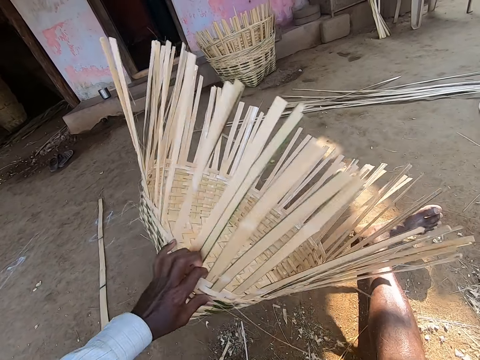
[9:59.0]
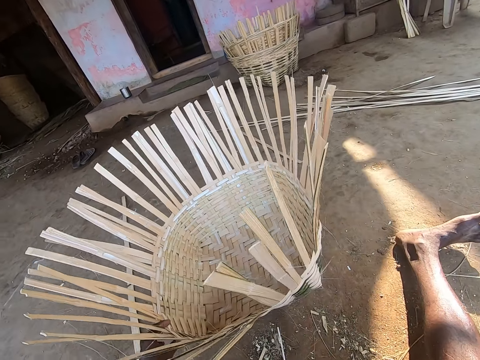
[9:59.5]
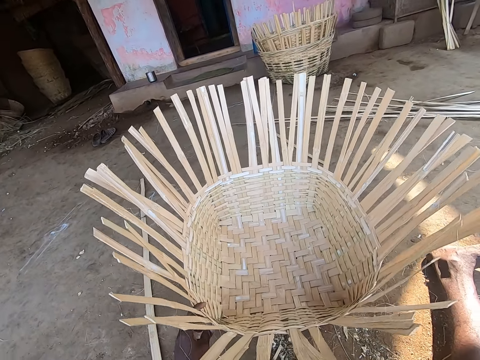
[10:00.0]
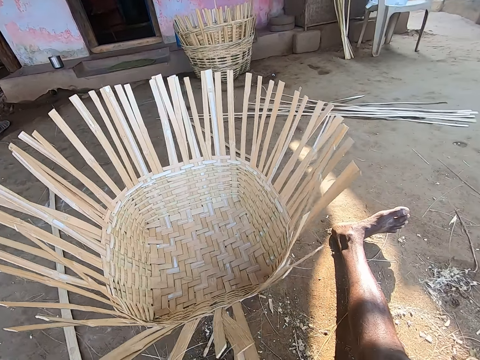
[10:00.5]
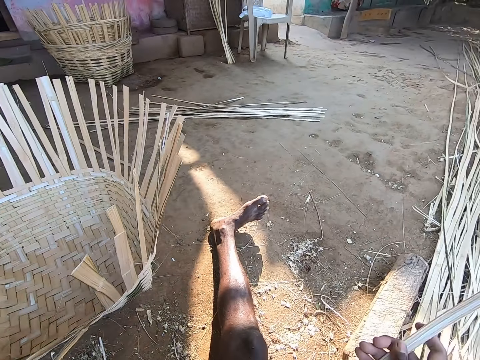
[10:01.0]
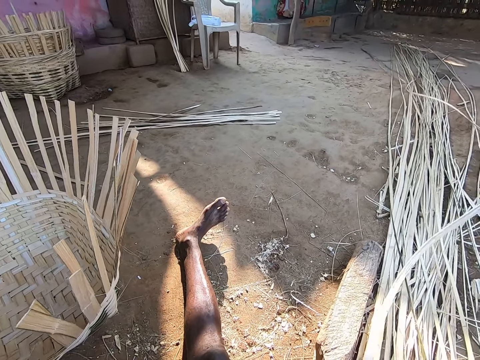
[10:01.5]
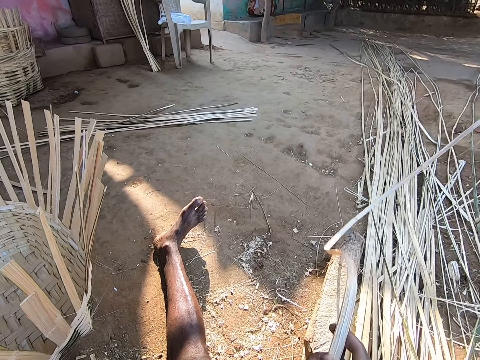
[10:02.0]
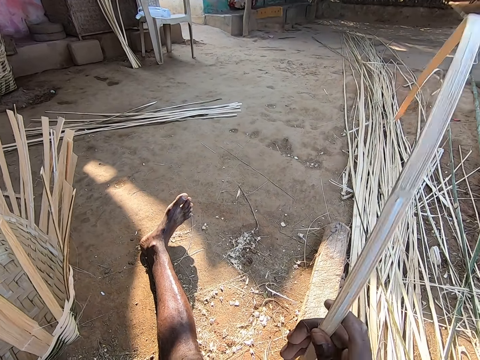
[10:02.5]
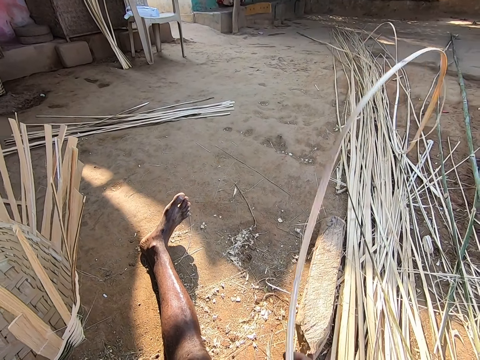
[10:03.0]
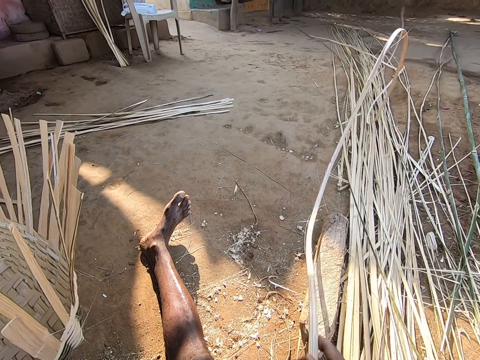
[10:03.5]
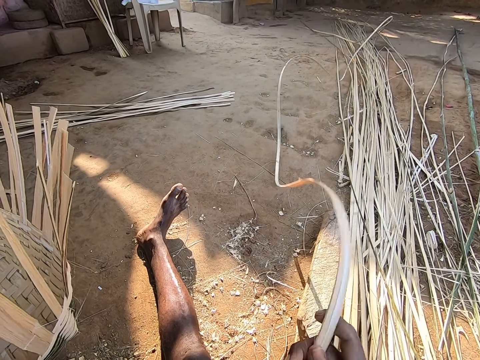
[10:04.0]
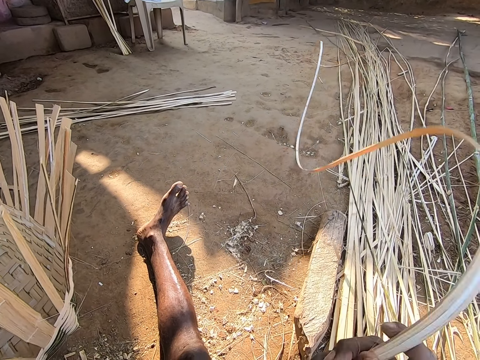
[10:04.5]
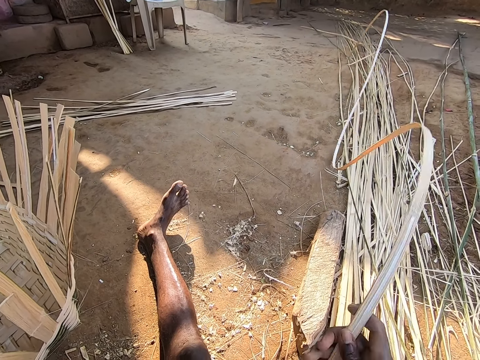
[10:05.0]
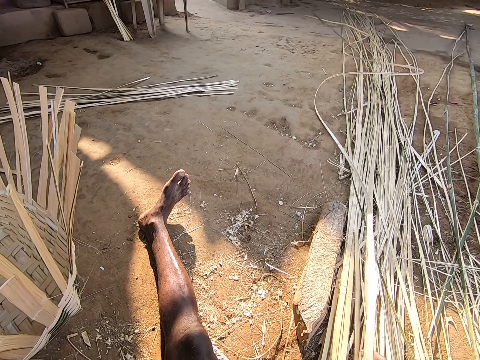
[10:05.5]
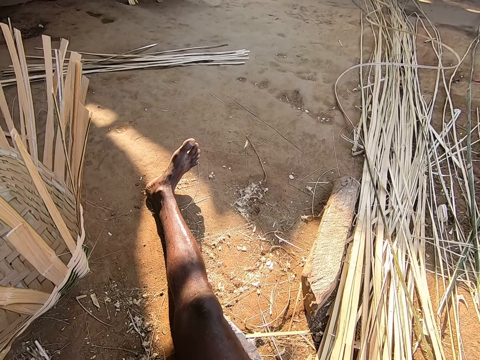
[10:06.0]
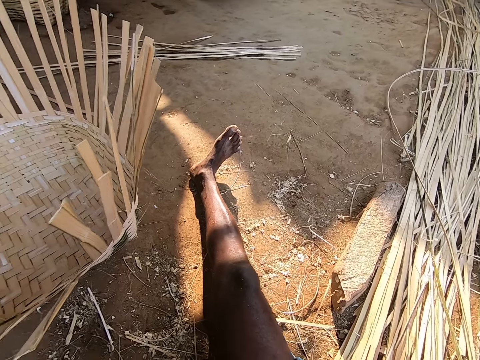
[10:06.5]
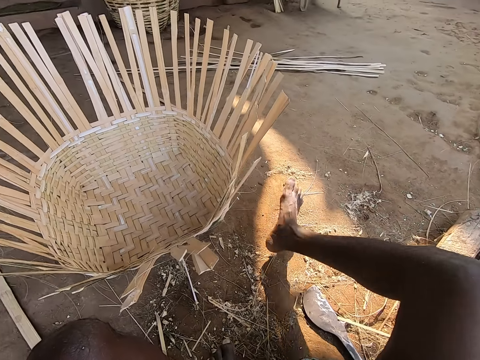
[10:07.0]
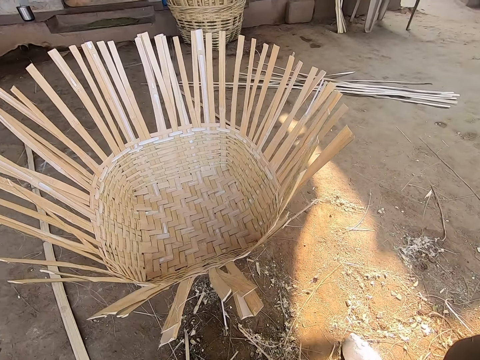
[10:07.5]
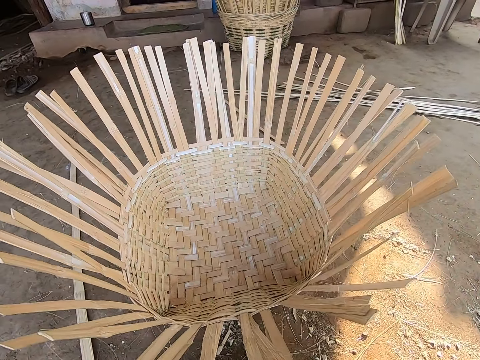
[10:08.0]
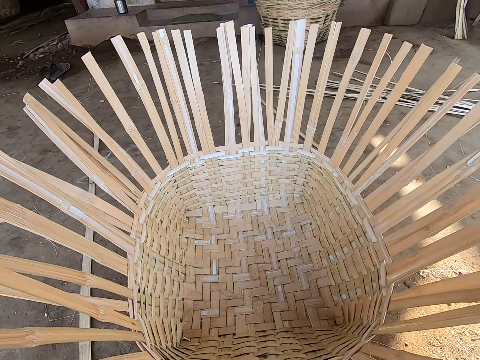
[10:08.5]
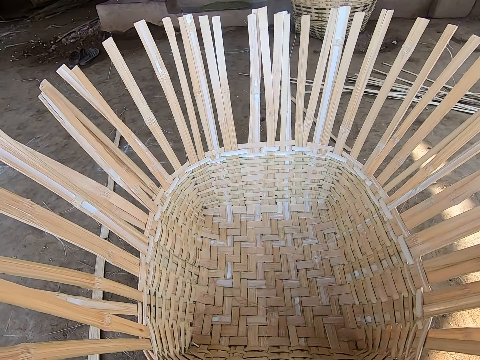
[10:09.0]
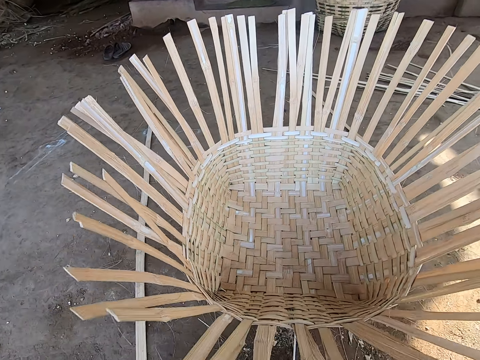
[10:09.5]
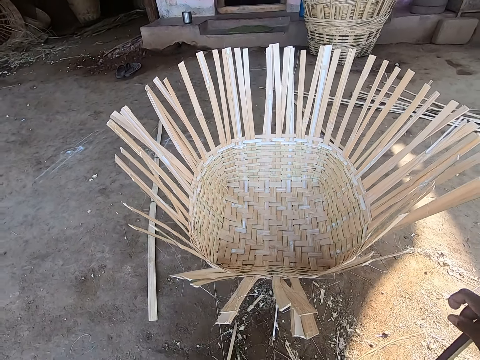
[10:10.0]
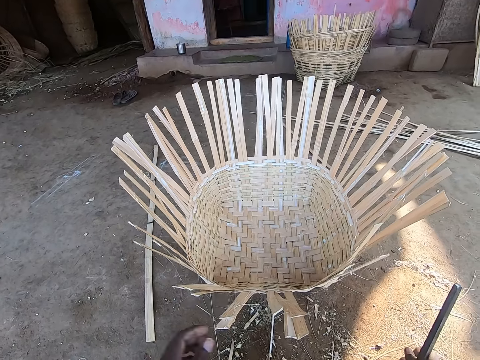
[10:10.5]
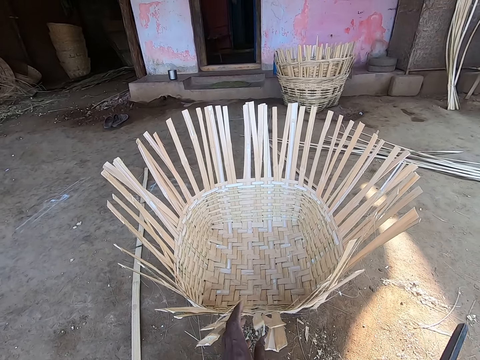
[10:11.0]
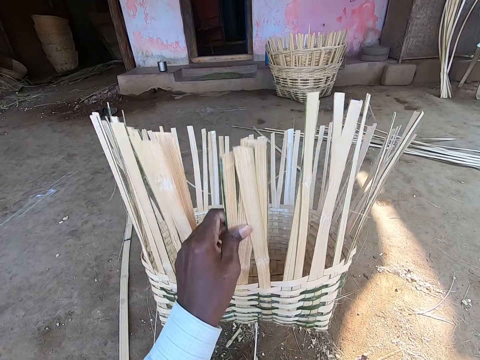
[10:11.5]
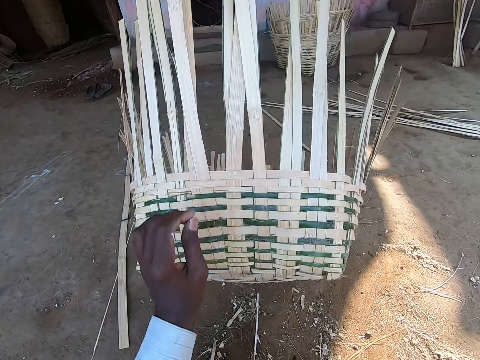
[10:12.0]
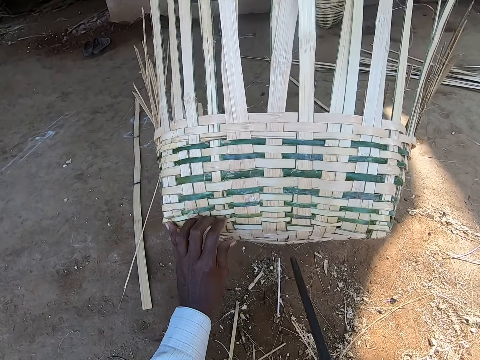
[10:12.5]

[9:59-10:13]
The camera wearer places the bamboo strips on the floor with his left hand. He lifts the basket. He shakes the bamboo strip with his right hand. He repositions the leg. He holds a metal rod with his right hand. He holds the basket. He lifts the half-made basket with the bamboo strips in his left hand. He turns the basket. He holds the basket.

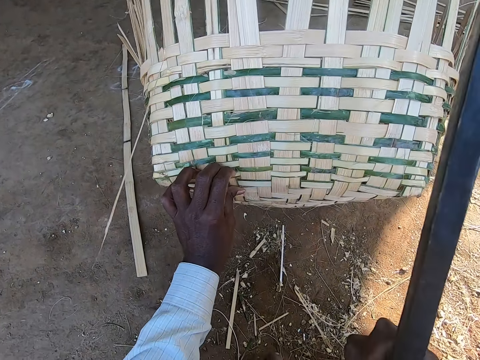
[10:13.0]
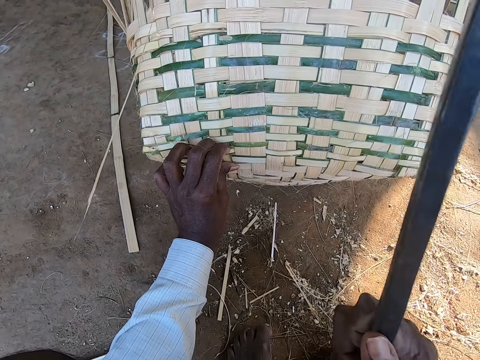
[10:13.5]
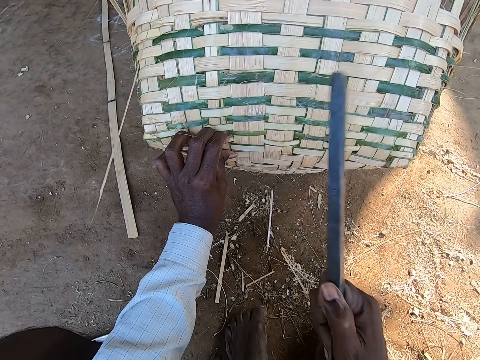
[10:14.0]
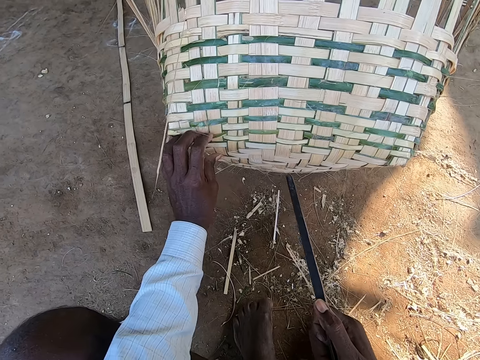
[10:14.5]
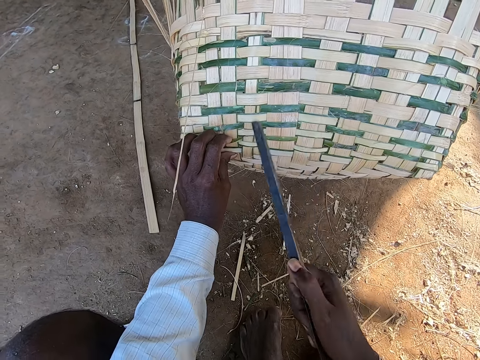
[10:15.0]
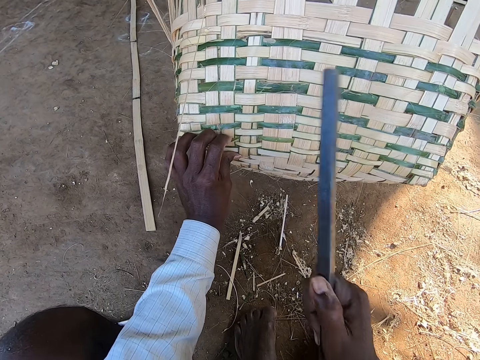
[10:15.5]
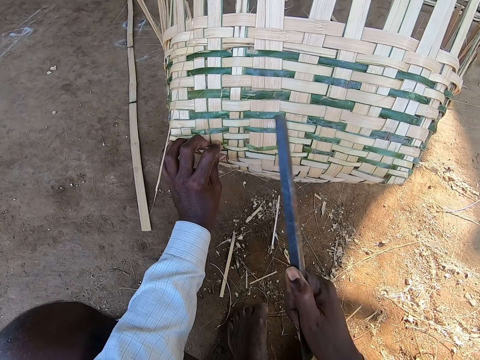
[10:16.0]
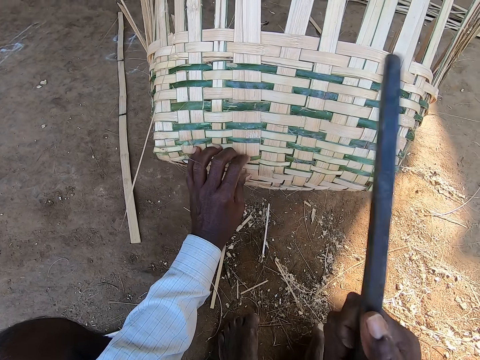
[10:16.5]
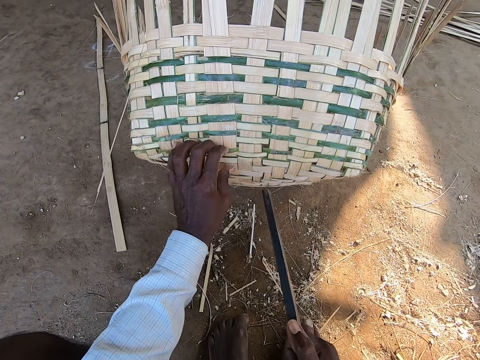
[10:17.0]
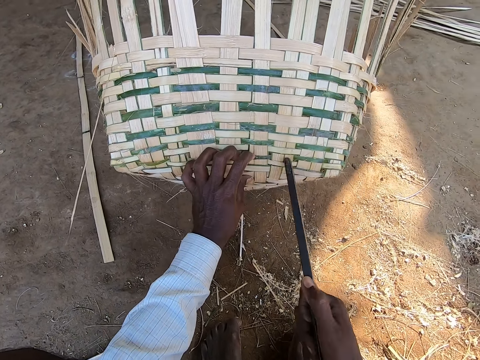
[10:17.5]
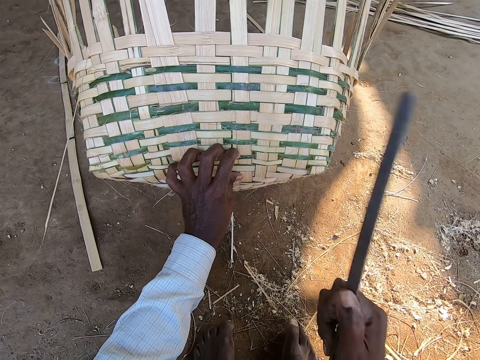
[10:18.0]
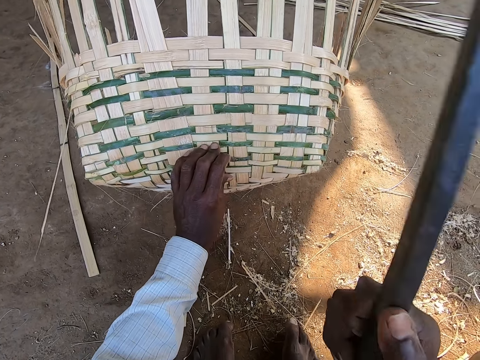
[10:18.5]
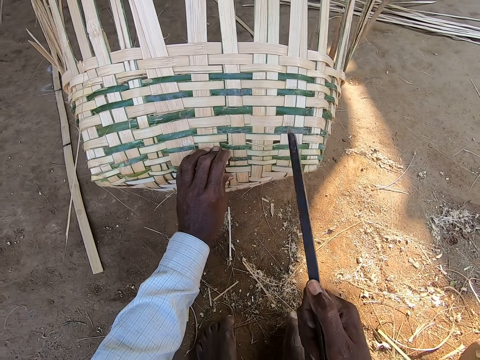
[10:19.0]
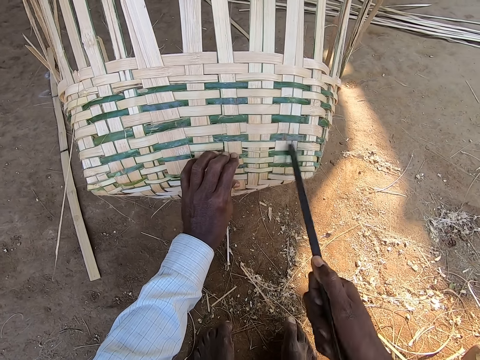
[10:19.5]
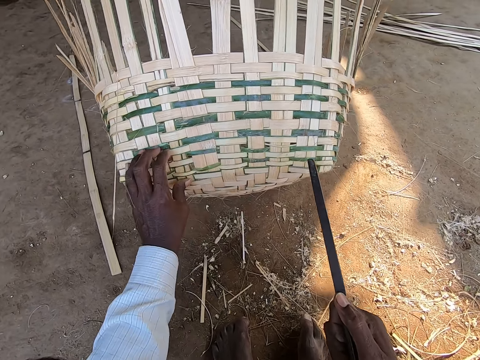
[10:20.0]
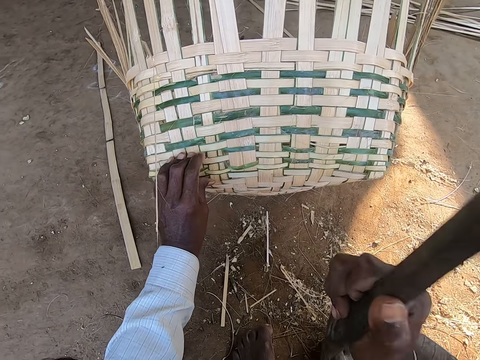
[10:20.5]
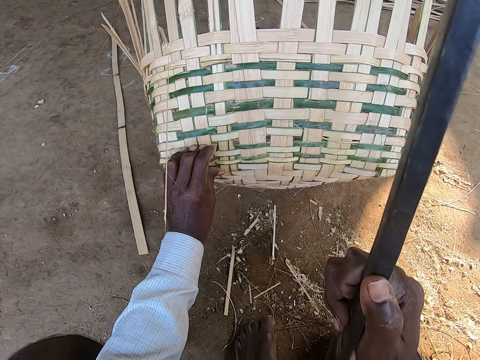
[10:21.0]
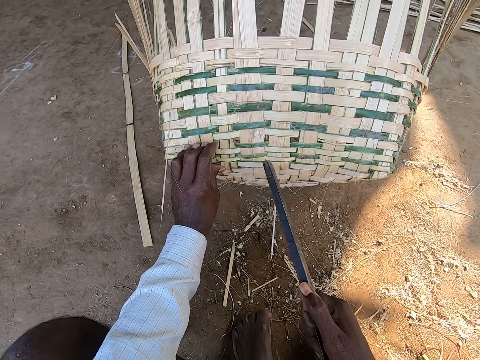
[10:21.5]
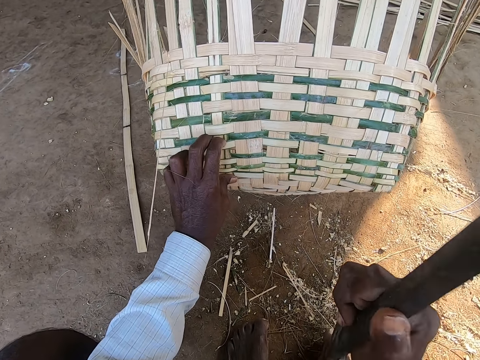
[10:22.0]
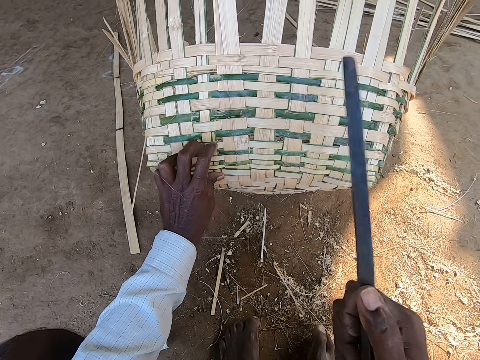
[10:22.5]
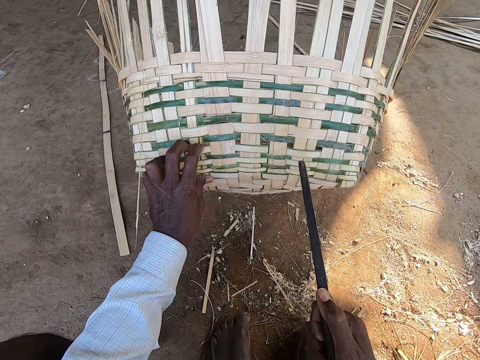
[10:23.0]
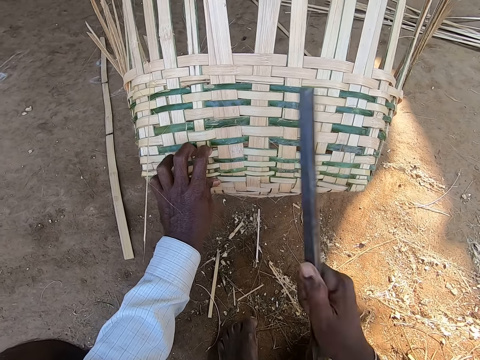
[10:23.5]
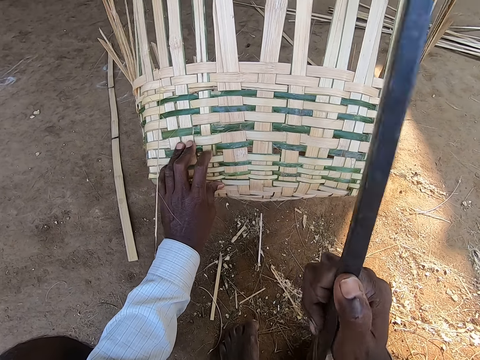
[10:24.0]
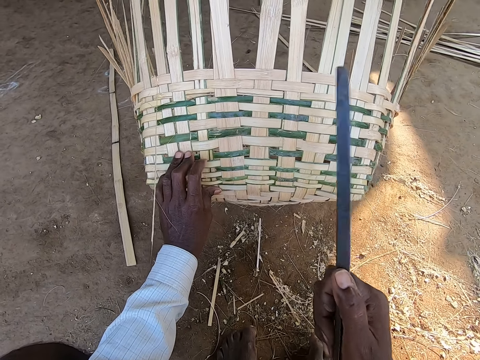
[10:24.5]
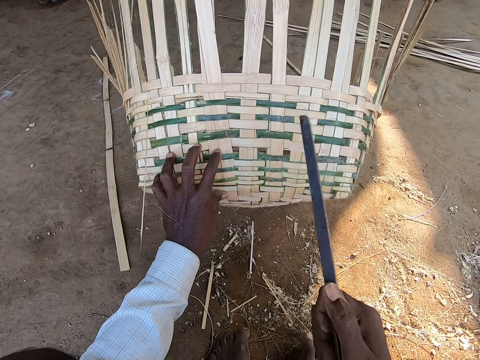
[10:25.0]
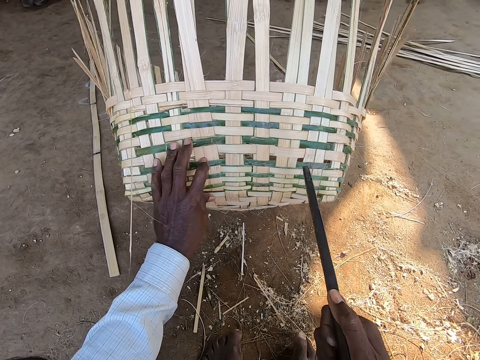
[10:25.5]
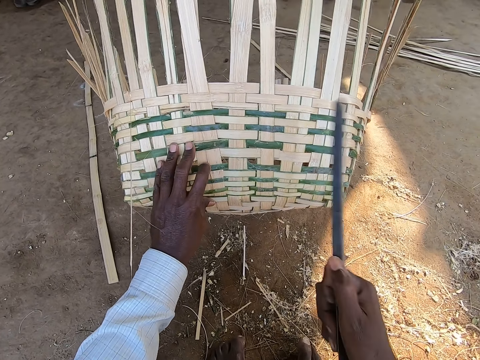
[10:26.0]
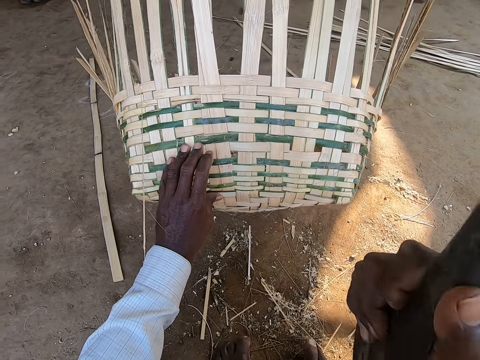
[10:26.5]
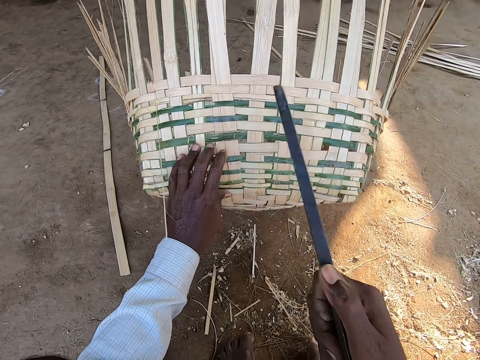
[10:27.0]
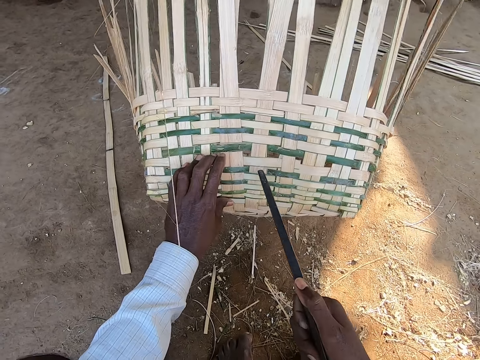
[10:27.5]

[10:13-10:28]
The camera wearer beats the half-made basket with the bamboo strips in his left hand with the metal rod in his right hand. He moves his hand along the basket. He hits the basket. He moves his hand along the basket. He hits the basket. He moves his hand along the basket. He hits the basket. He moves his hand along the basket. He hits the basket. He moves his hand along the basket. He hits the basket. He moves his hand along the basket. He hits the basket. He holds the basket. He holds it again. He hits the basket.
